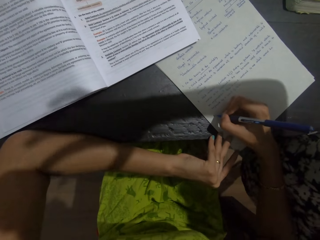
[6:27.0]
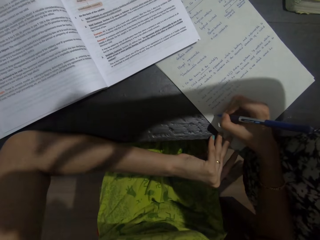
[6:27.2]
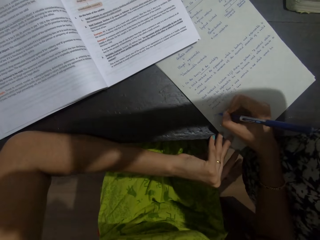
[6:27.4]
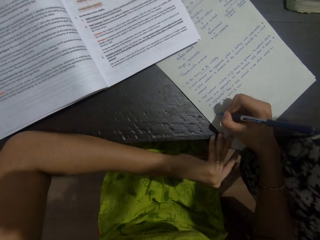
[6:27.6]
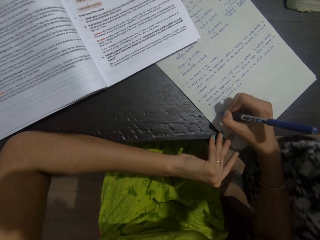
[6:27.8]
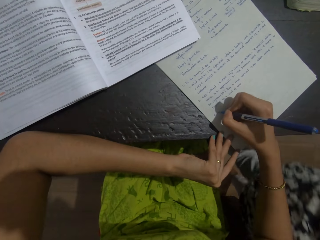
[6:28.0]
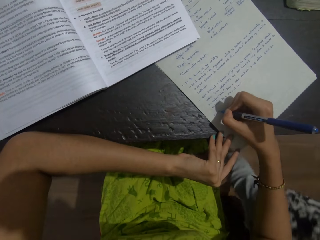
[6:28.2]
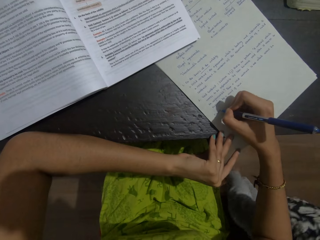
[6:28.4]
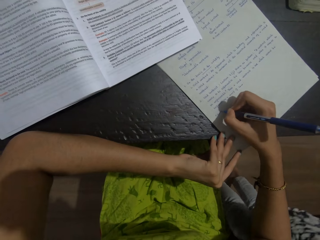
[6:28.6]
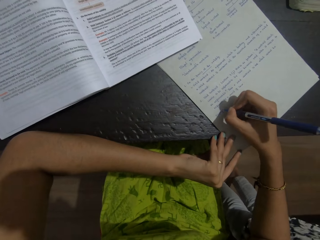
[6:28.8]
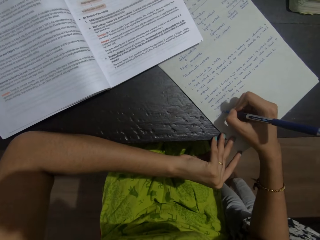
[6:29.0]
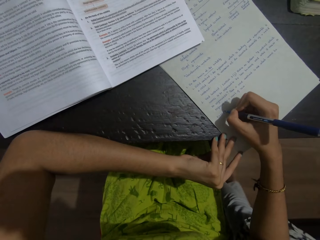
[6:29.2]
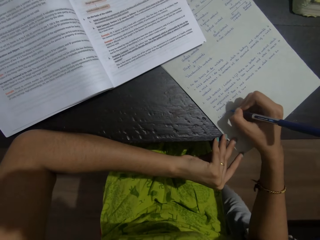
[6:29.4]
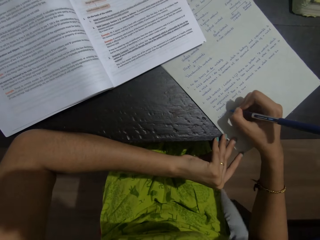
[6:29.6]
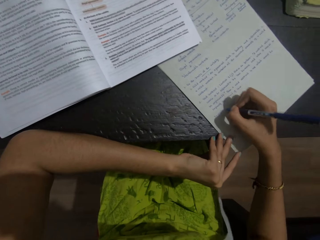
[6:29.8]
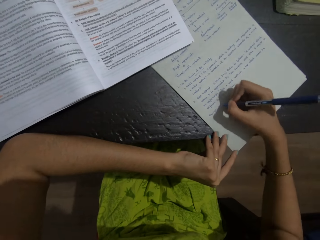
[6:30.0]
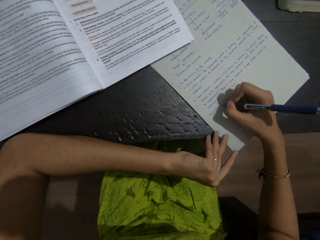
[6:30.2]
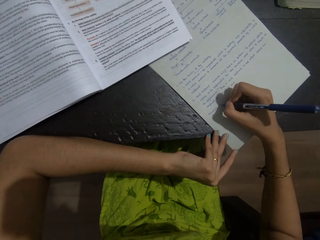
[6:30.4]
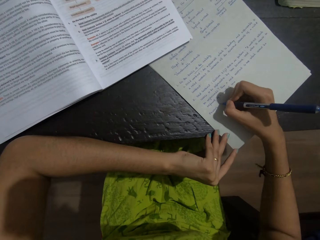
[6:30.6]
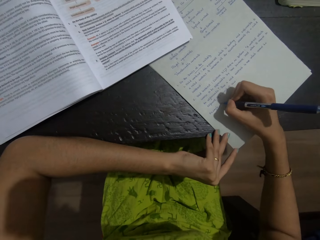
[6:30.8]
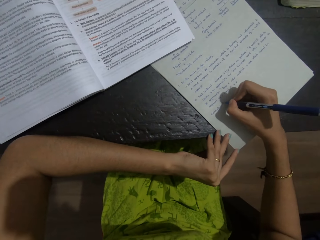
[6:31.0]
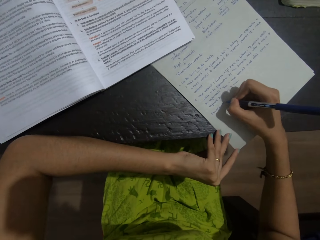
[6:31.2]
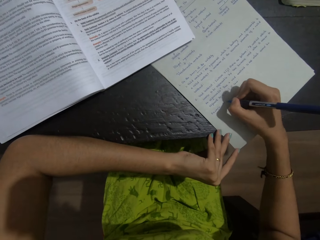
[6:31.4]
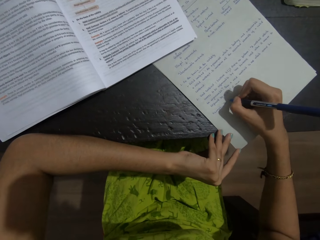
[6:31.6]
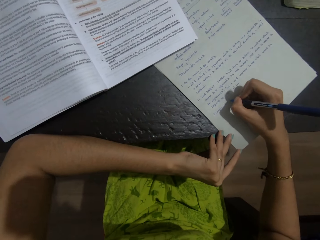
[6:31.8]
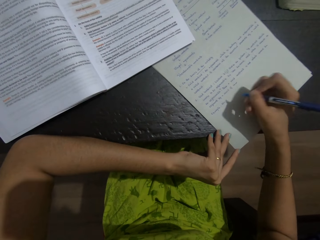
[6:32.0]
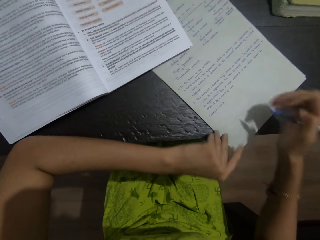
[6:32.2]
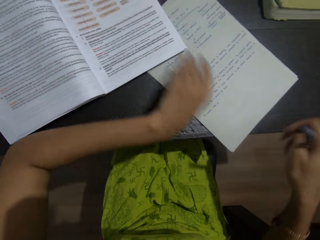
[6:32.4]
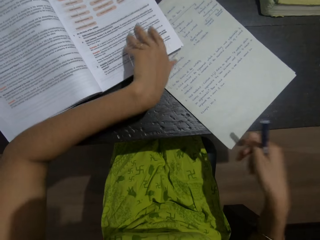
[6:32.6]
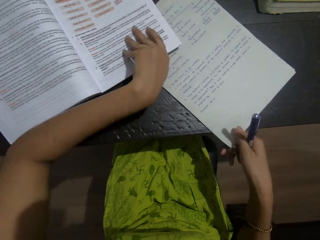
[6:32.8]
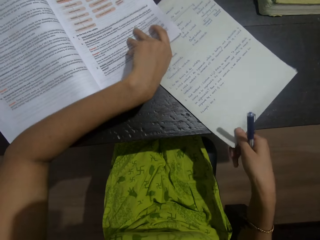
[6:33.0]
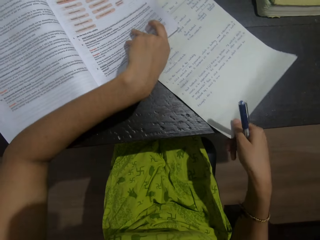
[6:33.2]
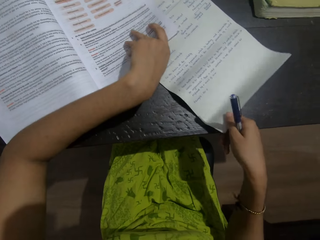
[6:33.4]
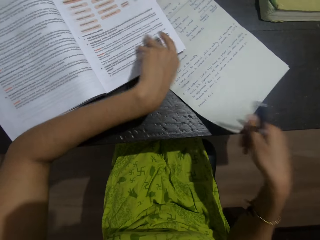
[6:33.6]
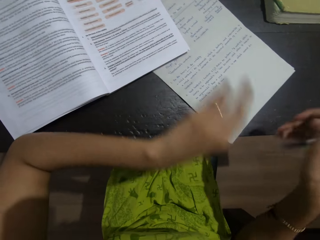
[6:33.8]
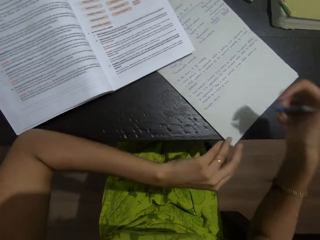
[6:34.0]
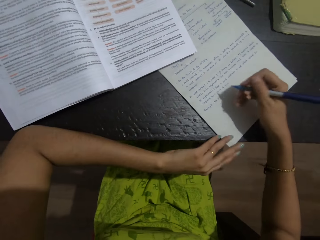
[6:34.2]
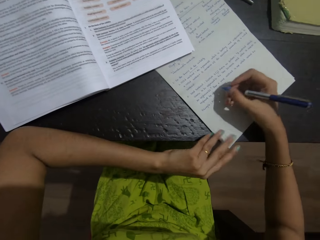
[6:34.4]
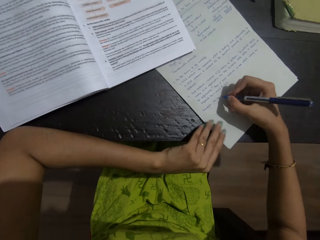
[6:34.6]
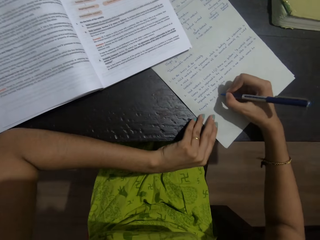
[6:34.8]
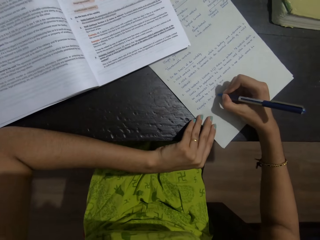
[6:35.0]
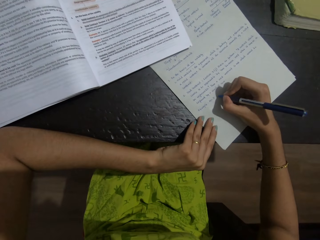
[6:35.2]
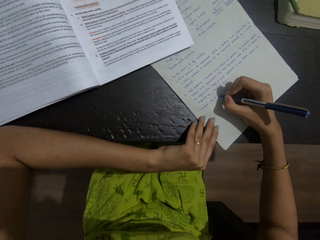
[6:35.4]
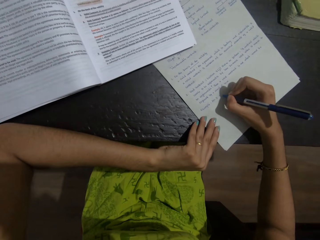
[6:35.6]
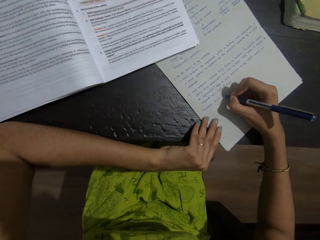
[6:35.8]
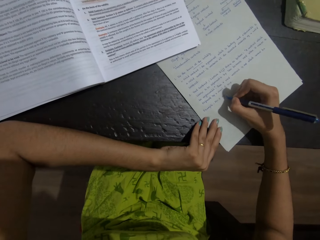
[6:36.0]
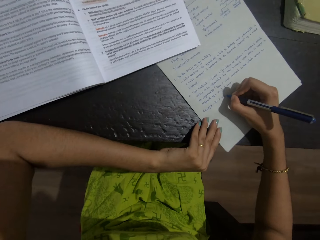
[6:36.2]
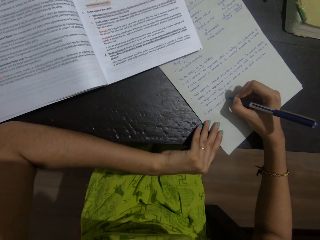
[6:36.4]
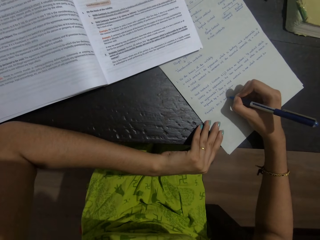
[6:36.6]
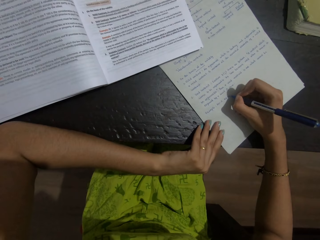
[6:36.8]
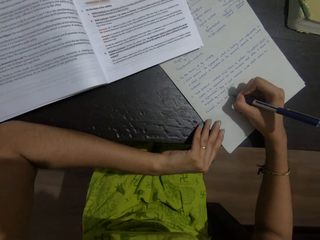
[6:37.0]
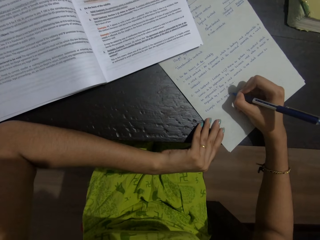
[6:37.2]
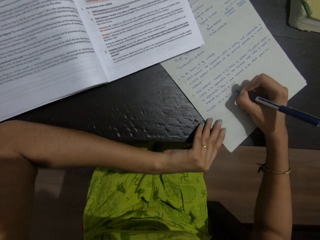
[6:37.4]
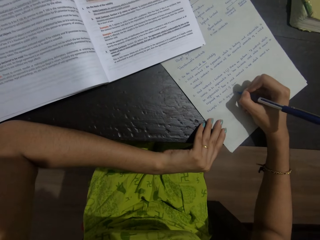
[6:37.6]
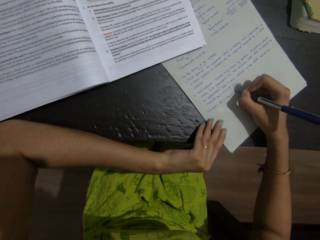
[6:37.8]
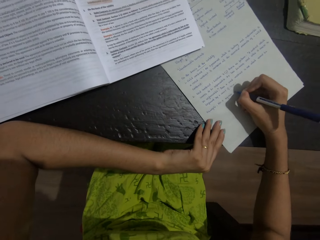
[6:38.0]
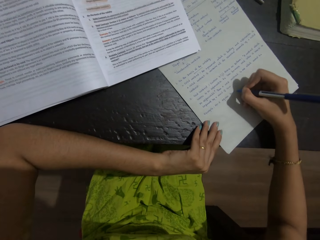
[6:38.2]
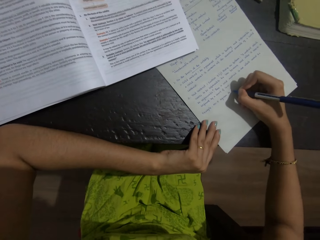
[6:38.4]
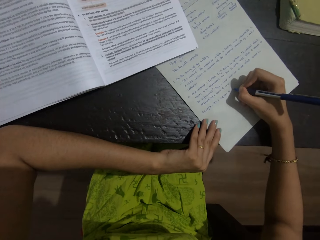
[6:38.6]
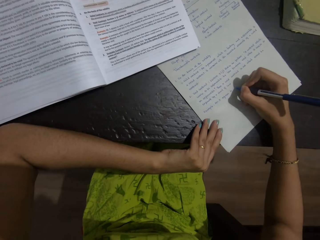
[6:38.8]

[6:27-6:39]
A baby dialogues with the camera wearer. The camera wearer writes on a piece of paper with a pen. The baby walks around the table. The camera wearer writes on the piece of paper with the pen. They hold the book with the left hand, and hold the piece of paper and the pen in the right hand. They write on the piece of paper with the pen.

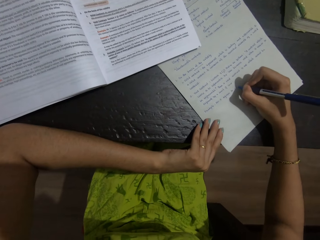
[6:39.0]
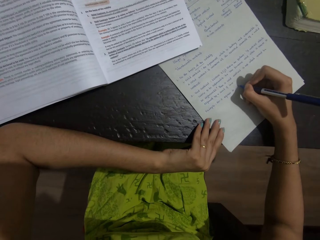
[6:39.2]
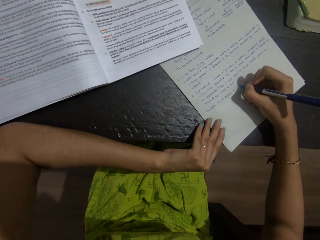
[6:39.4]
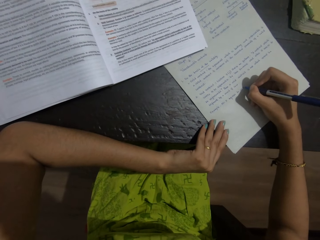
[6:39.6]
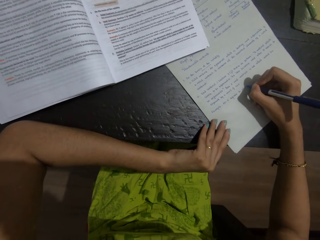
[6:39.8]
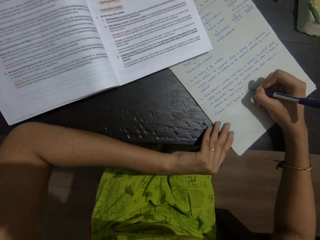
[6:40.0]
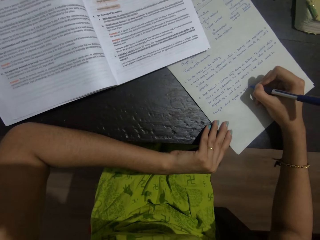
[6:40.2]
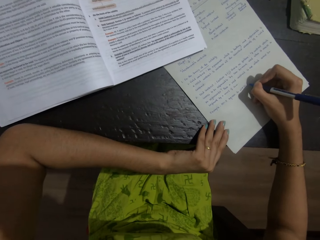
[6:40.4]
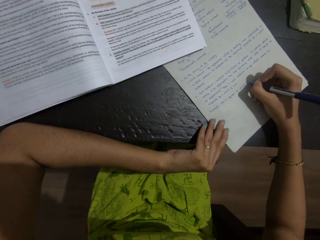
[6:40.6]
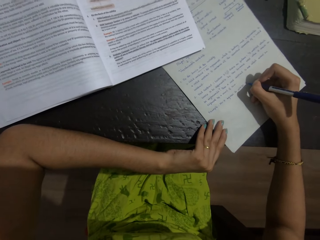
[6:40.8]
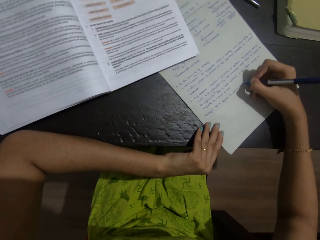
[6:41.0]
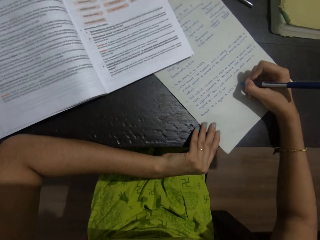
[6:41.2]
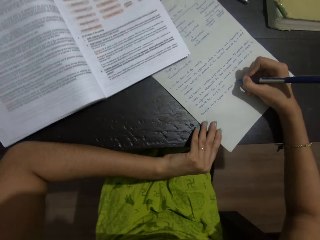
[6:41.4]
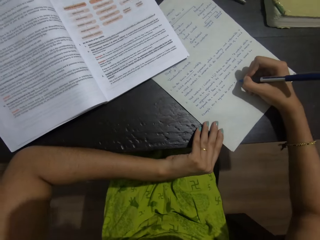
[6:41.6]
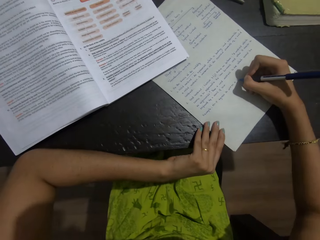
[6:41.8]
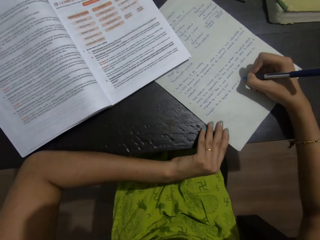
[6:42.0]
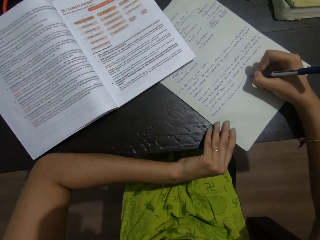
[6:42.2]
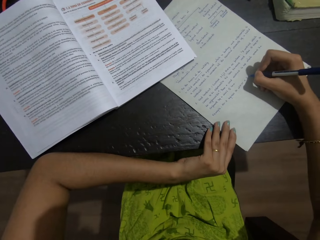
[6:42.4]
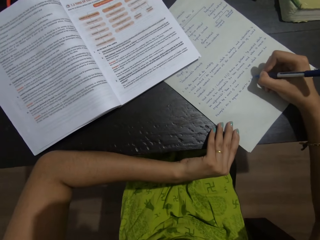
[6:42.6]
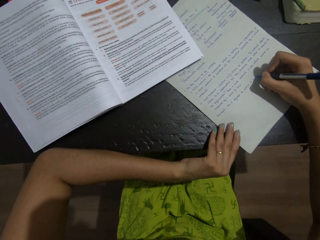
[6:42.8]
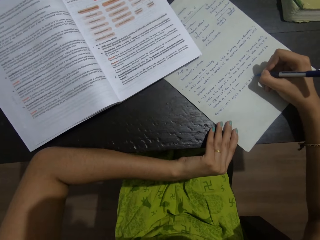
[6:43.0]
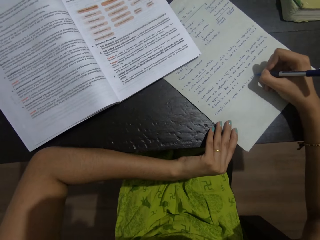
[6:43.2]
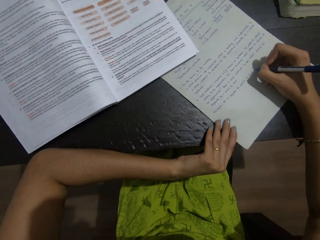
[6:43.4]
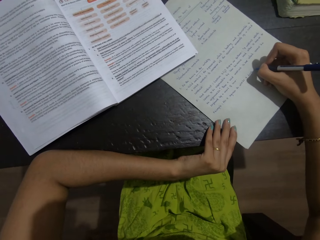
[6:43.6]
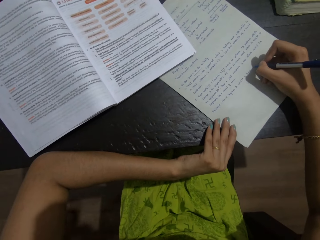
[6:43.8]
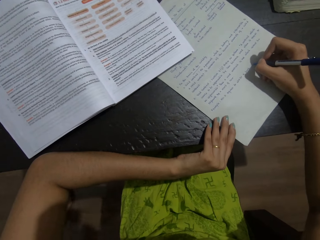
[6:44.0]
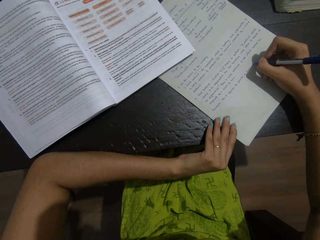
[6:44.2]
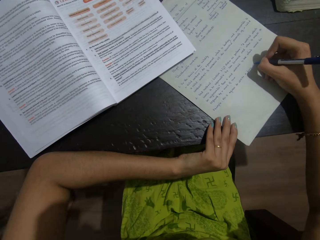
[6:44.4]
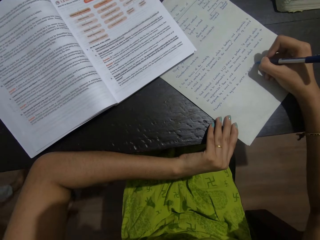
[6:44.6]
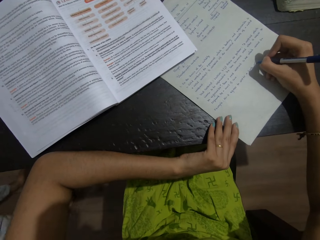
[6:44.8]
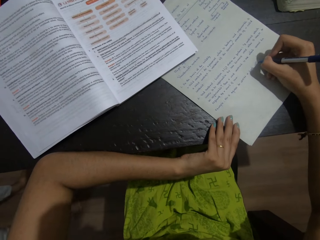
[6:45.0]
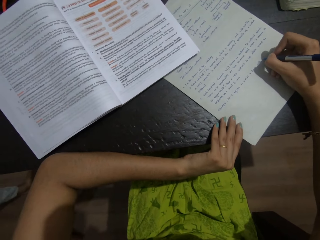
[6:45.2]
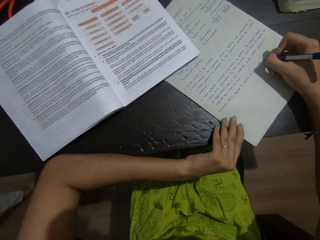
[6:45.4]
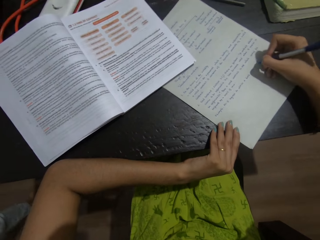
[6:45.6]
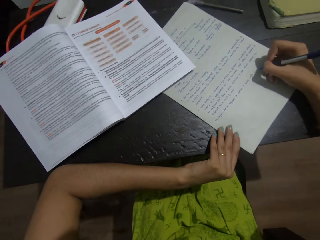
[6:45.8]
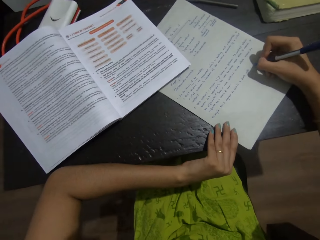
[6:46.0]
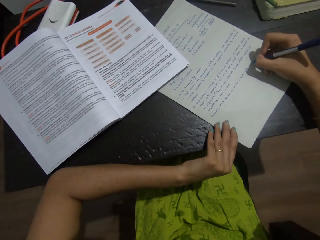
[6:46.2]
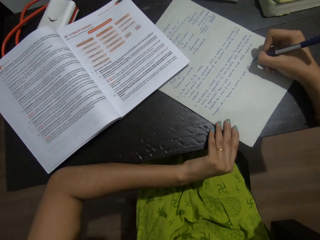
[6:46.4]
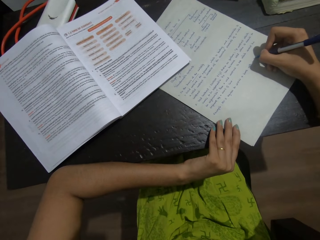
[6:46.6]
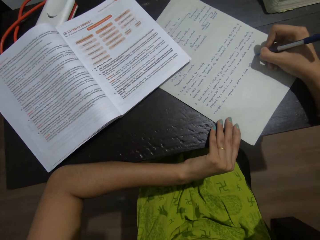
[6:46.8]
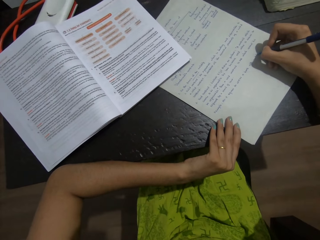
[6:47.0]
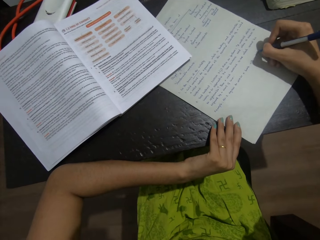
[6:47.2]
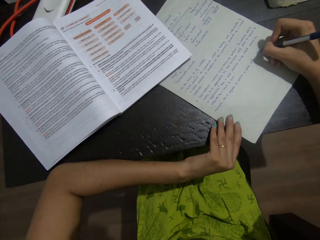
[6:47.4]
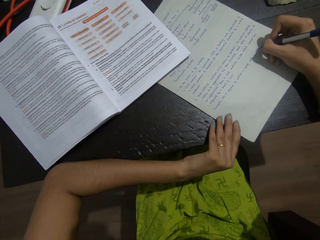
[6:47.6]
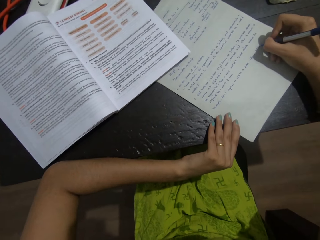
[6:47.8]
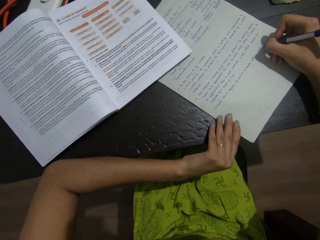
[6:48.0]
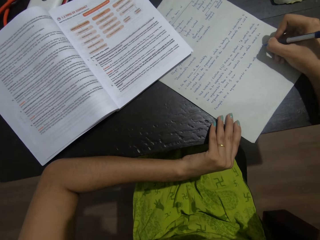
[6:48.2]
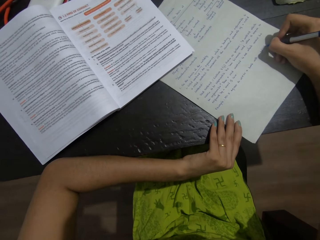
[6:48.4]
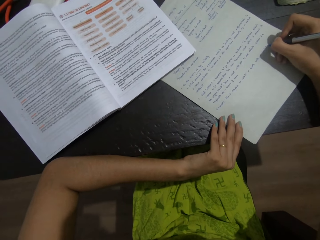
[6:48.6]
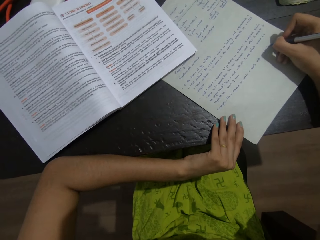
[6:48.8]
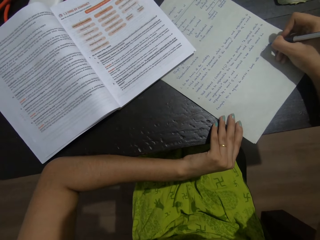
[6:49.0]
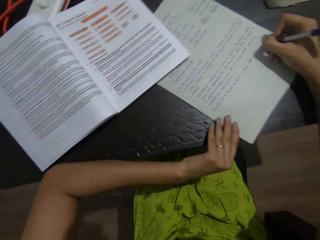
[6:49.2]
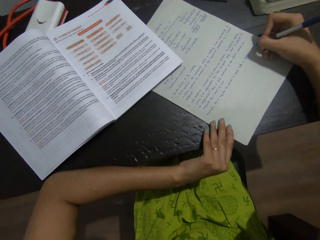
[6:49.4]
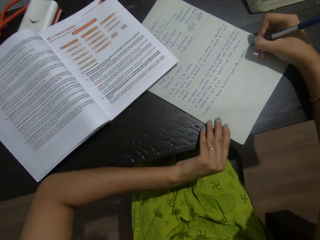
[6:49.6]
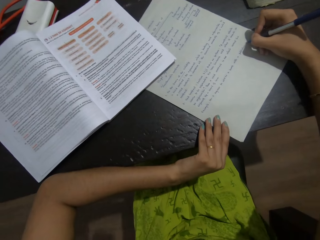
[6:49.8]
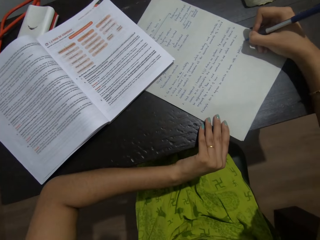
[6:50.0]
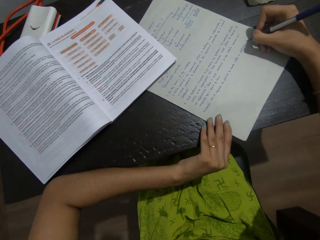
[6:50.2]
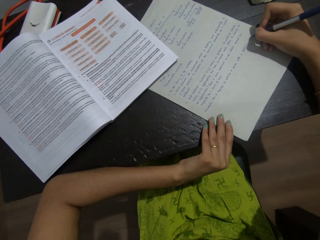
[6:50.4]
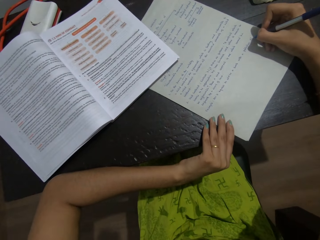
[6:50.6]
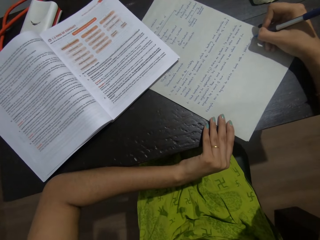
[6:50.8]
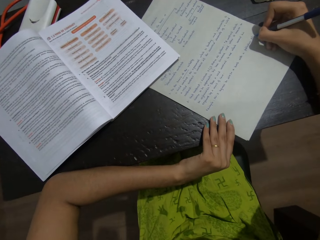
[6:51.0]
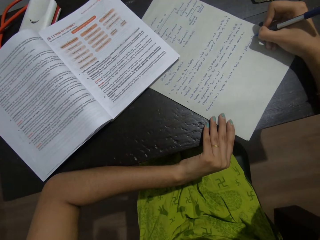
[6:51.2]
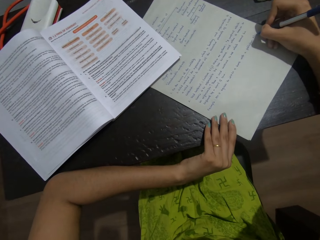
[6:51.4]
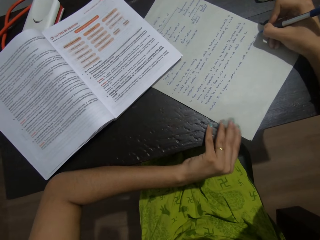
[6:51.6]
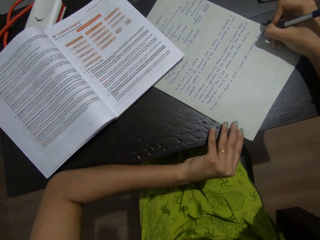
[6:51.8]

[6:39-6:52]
A baby walks around. The camera wearer writes on a piece of paper with a pen.
